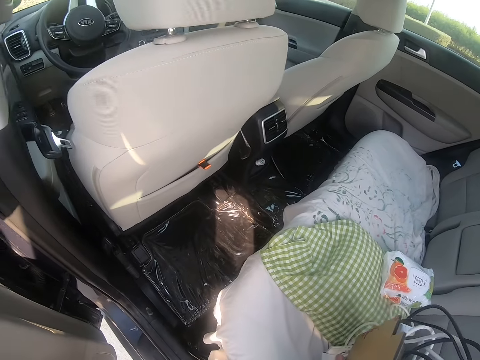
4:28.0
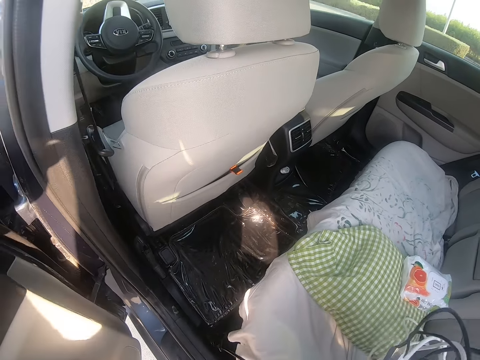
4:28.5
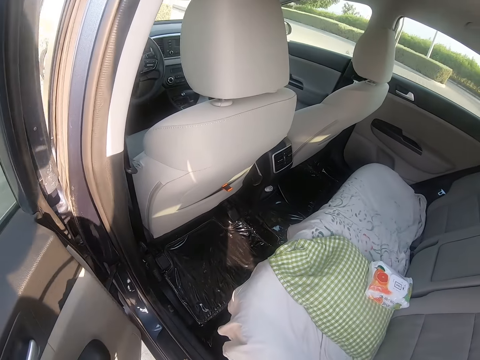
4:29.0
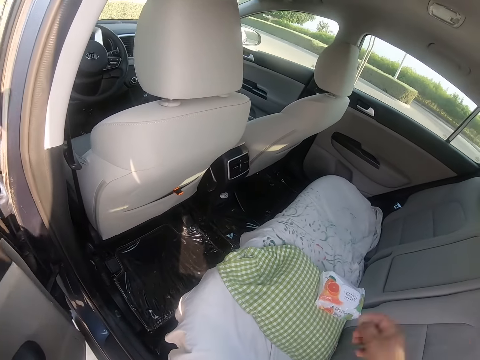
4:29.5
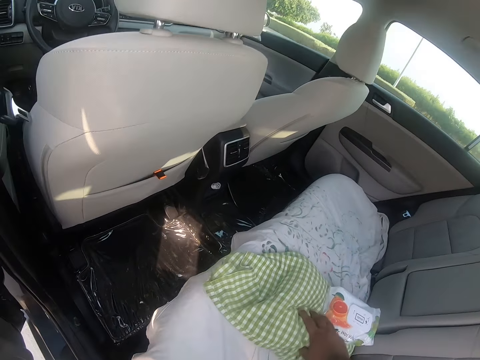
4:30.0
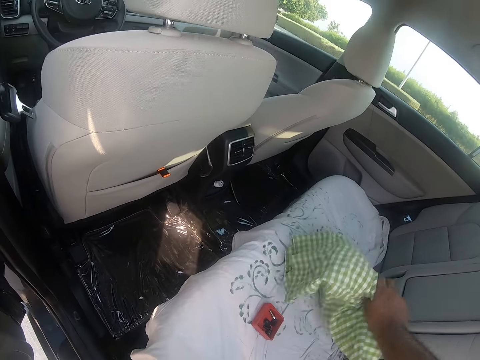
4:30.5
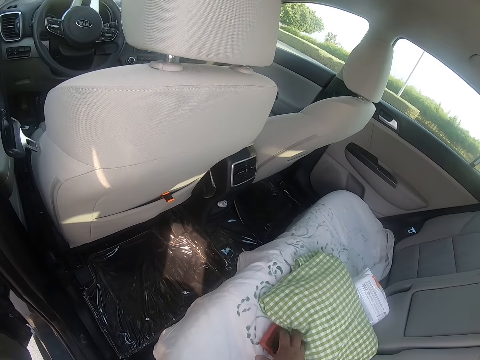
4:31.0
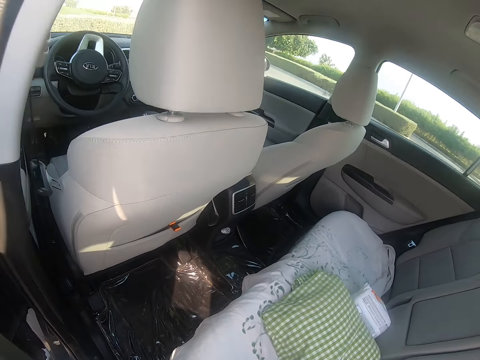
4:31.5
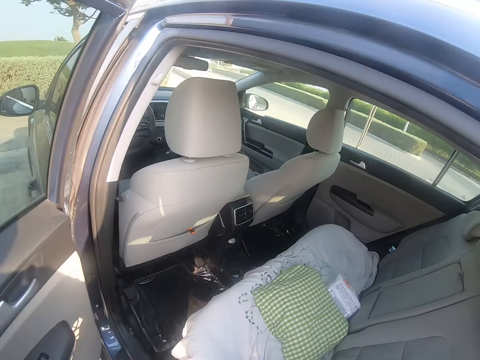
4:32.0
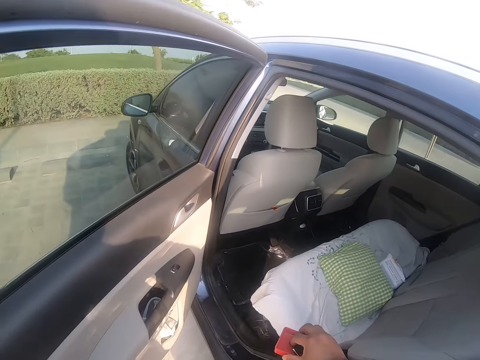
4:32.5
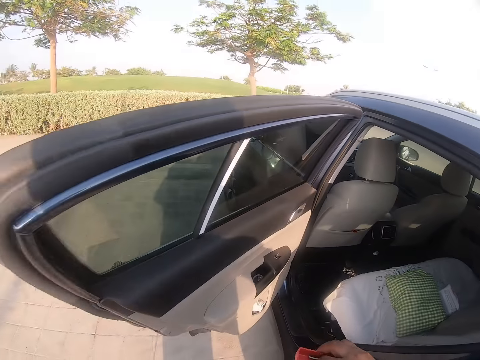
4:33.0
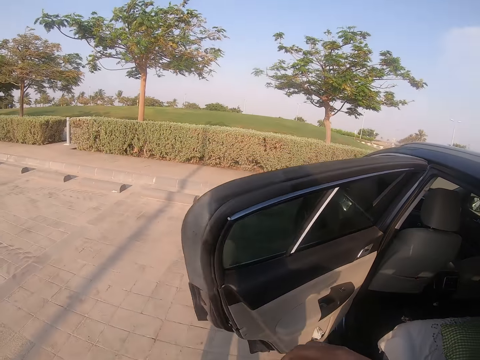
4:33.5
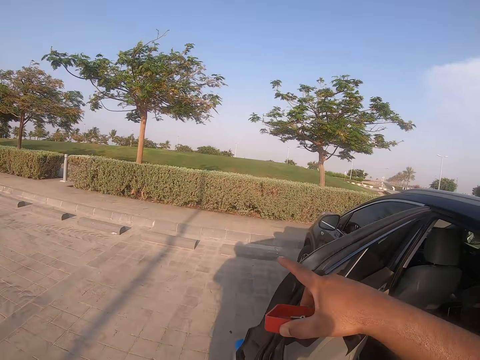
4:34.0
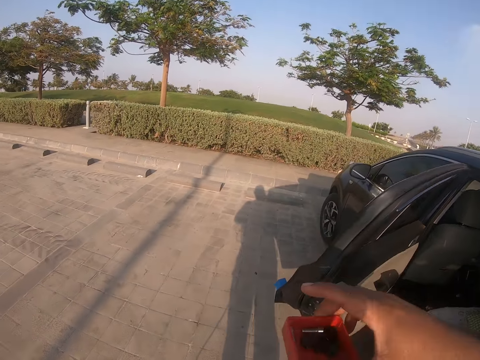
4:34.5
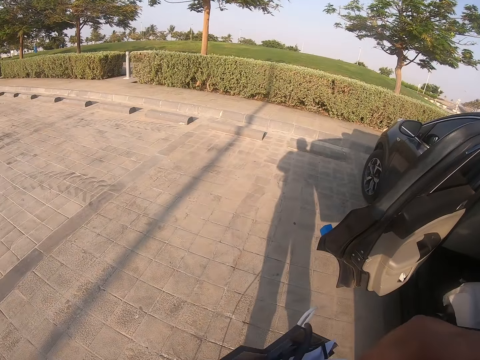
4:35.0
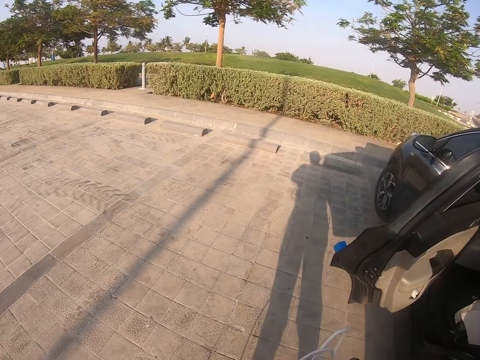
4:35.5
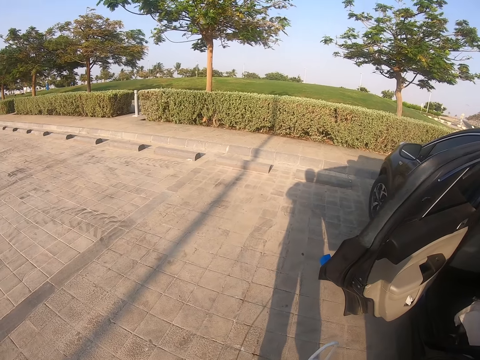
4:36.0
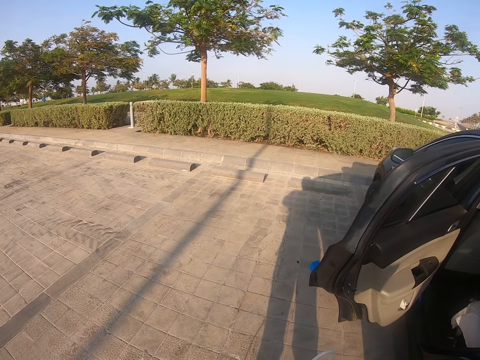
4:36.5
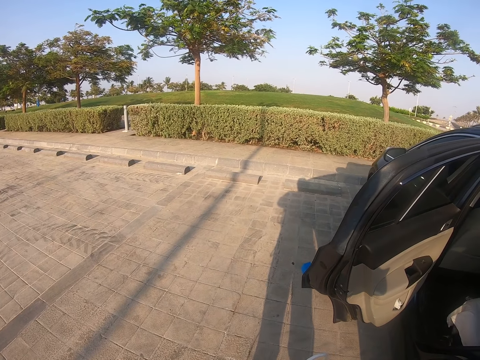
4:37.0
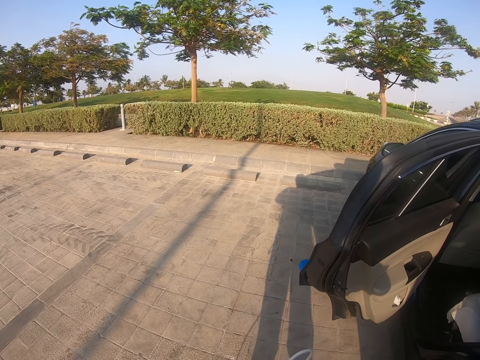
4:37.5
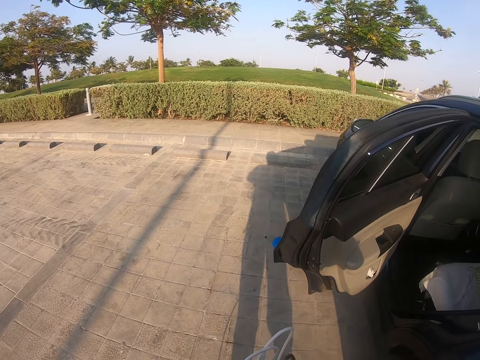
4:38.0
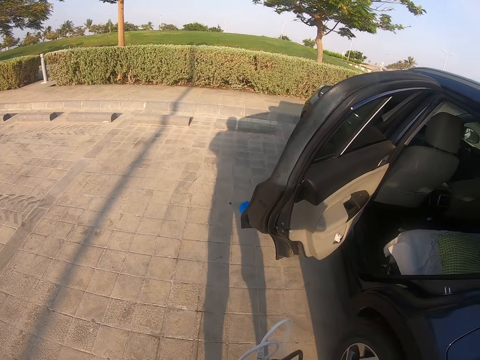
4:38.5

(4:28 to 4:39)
The camera wearer holds the wires. They move the pillow. They touch the car pillow. They pick up something. They hold the object. They touch the car door. They look at the door. They stand at the parking lot.

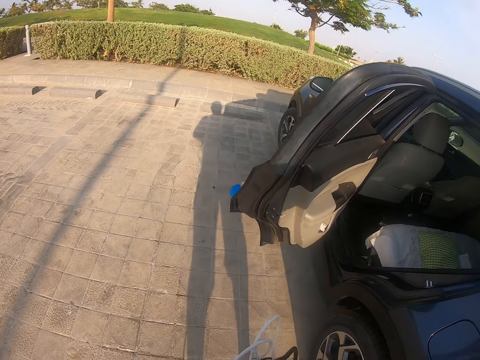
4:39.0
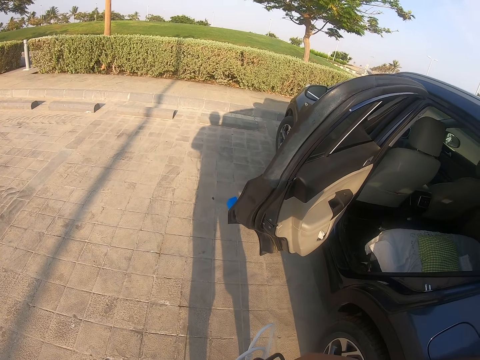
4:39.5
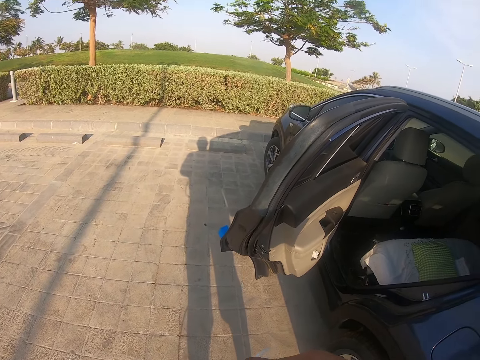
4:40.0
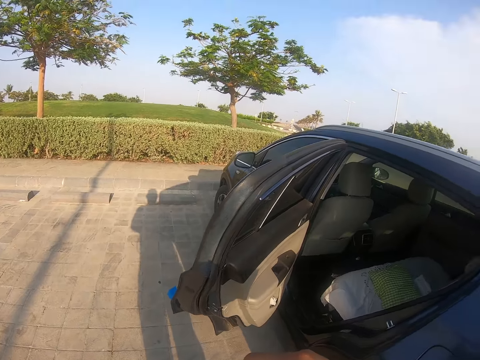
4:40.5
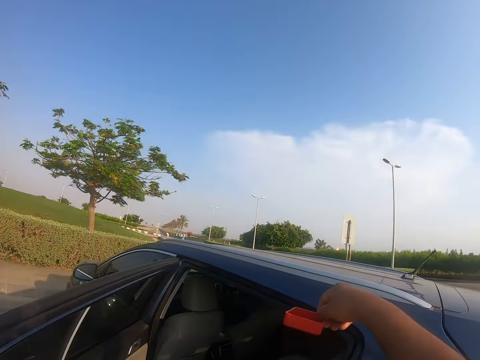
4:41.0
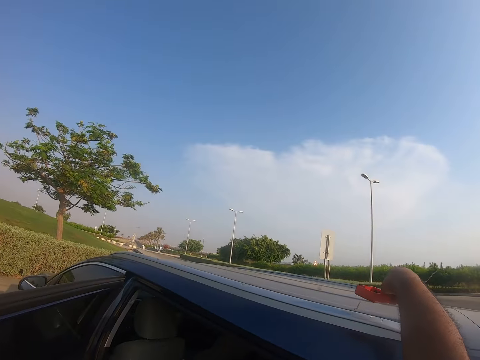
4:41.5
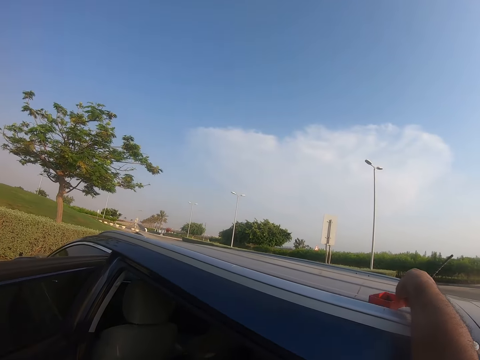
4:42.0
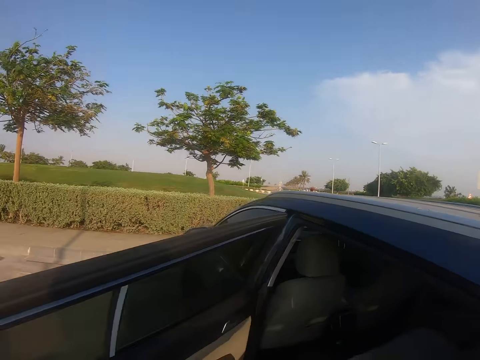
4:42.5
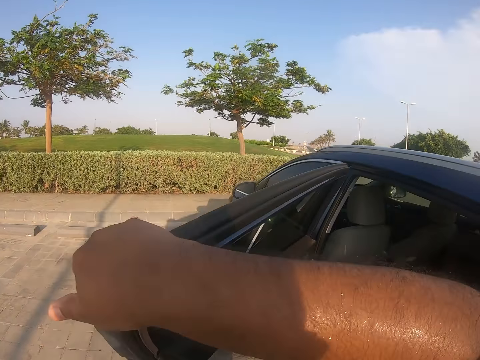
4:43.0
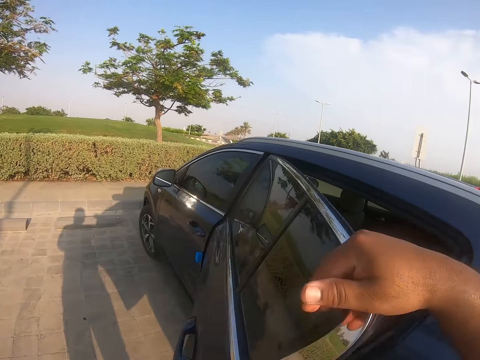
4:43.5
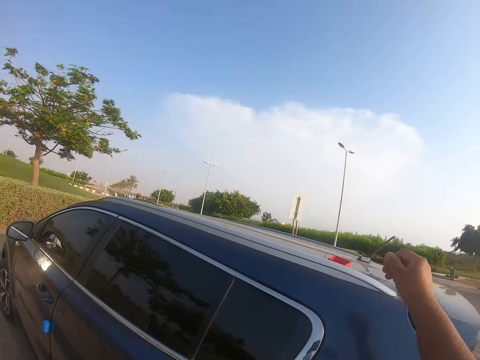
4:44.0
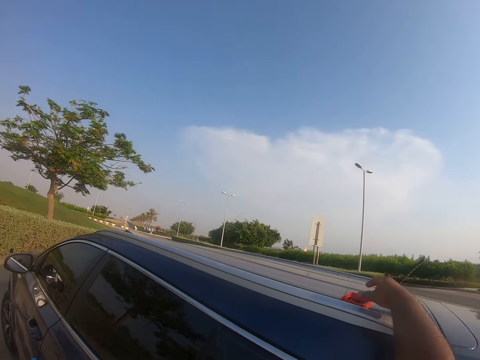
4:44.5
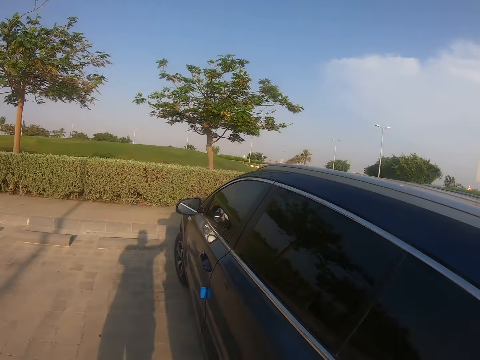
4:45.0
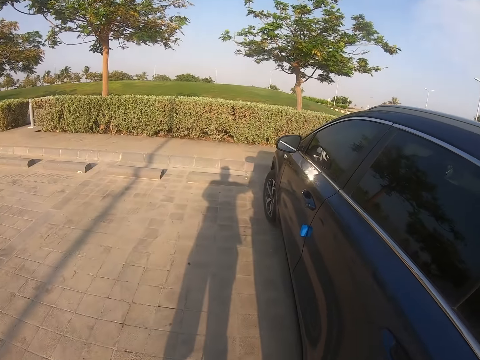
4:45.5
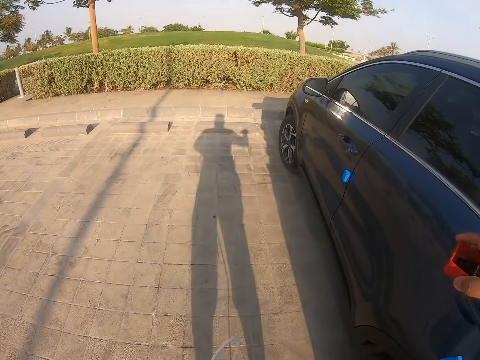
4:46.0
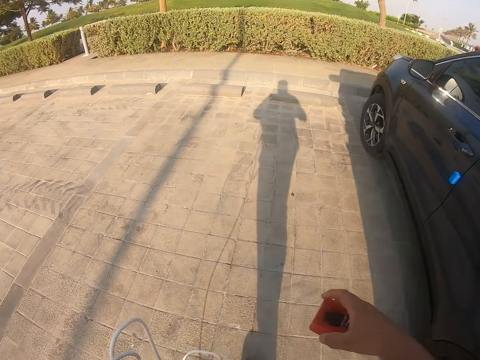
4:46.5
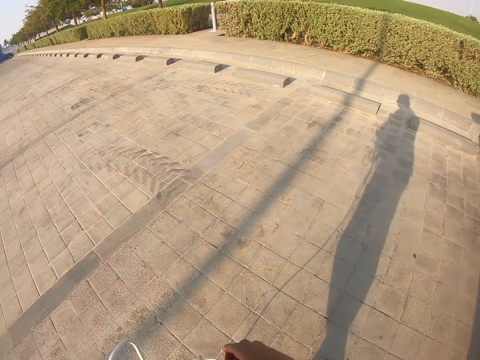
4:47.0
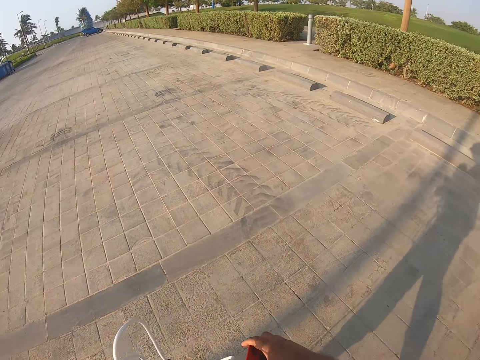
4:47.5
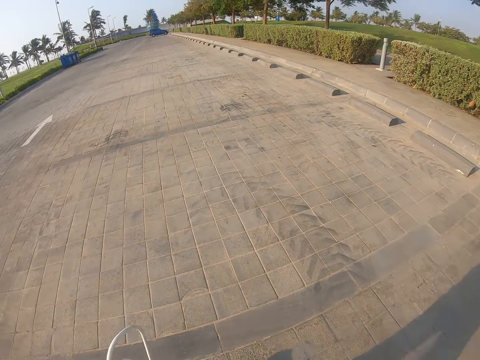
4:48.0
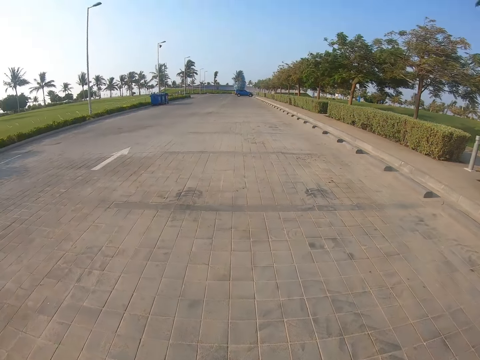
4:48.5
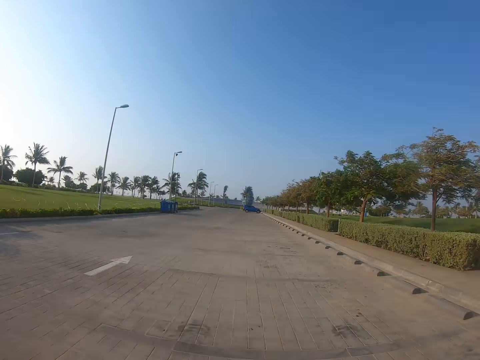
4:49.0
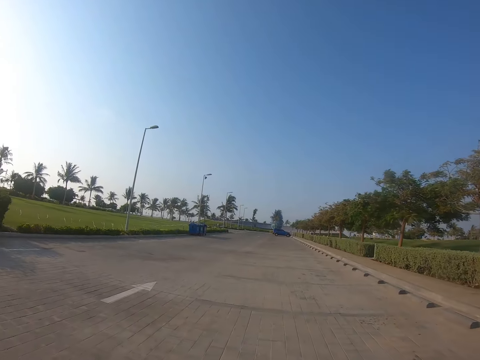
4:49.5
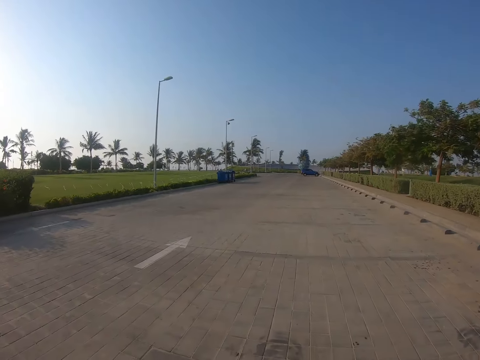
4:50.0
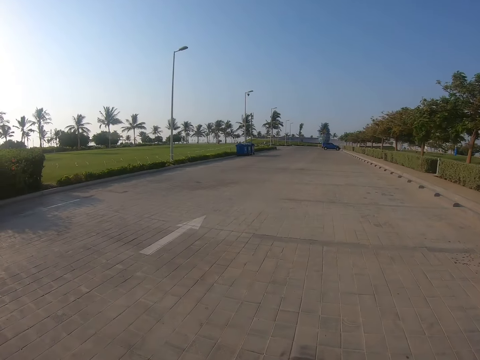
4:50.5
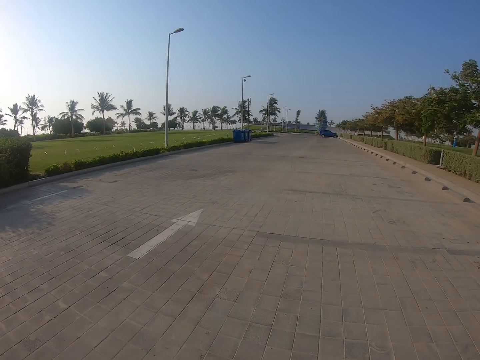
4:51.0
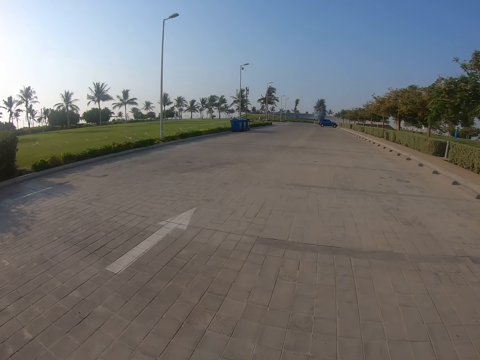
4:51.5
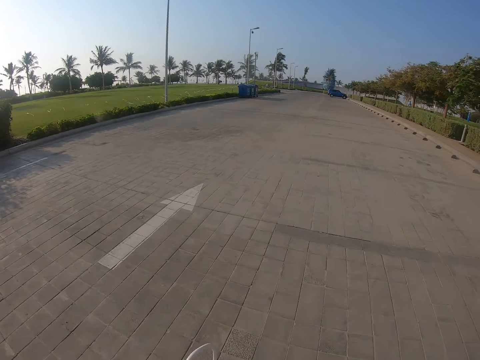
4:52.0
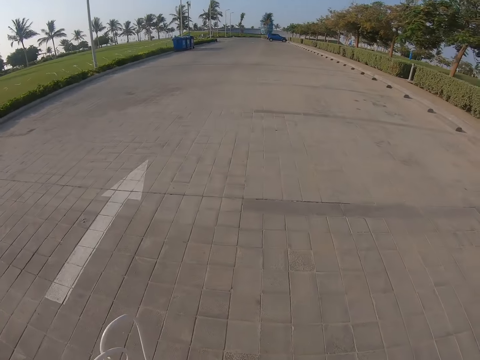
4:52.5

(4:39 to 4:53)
The camera wearer drops something in the car. They close the door. They pick up an object from the car. They hold the object. They walk in the parking lot.

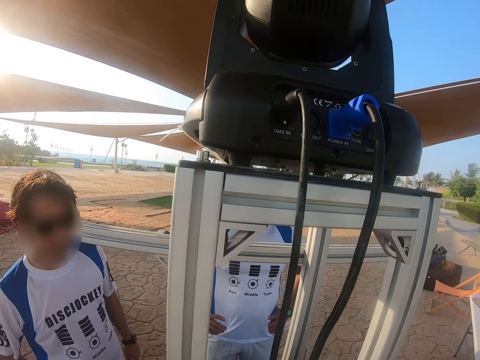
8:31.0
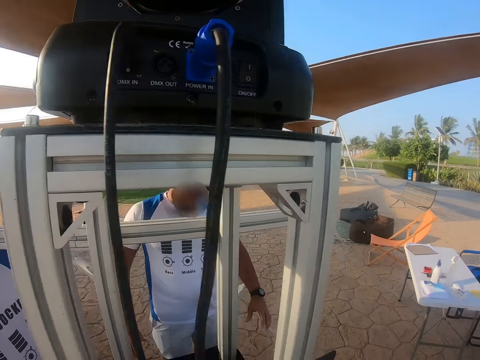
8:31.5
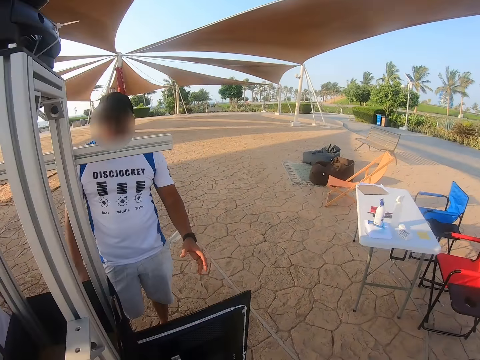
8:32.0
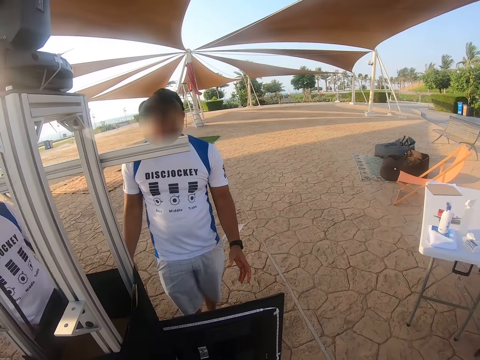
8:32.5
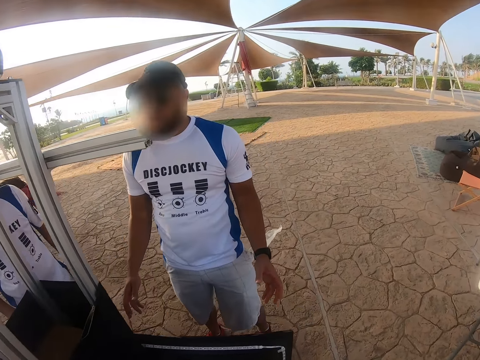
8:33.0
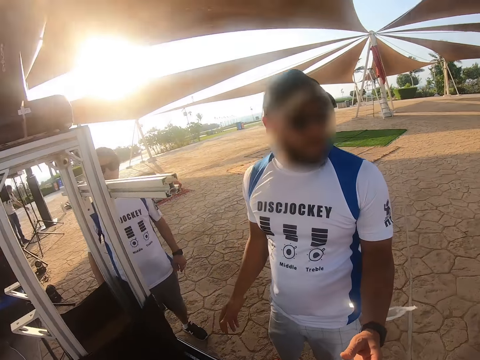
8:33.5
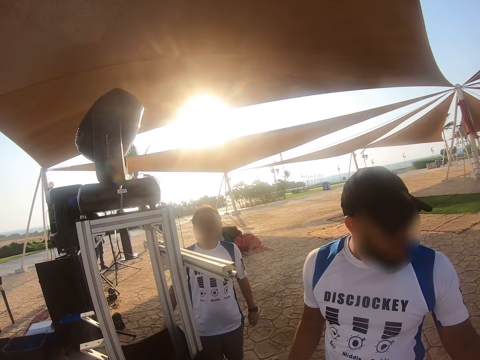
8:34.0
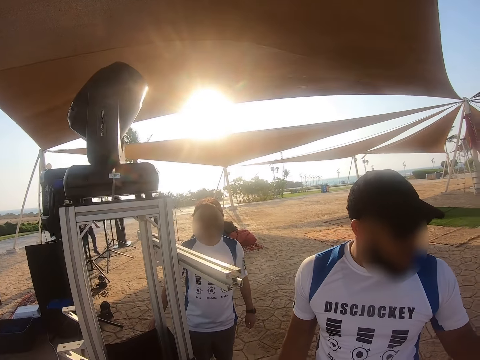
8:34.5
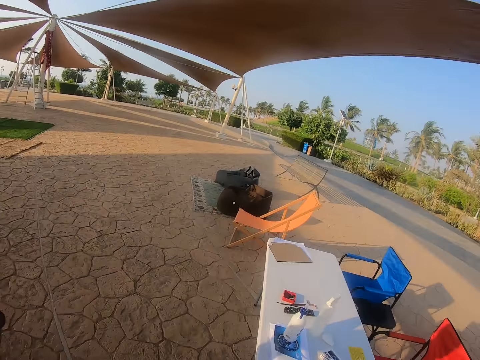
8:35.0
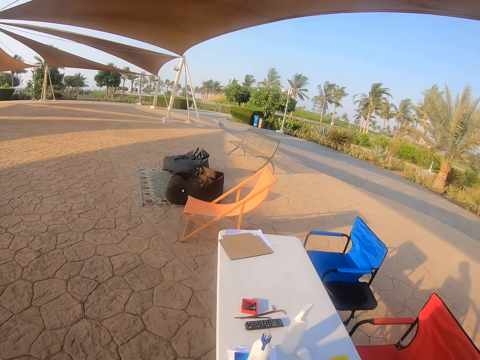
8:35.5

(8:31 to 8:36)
A man moves towards the speaker stand. The camera wearer walks to the table.
